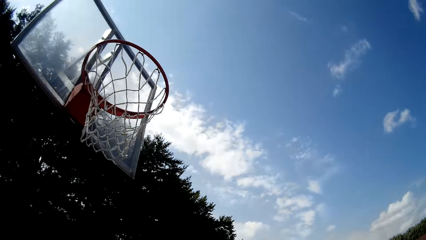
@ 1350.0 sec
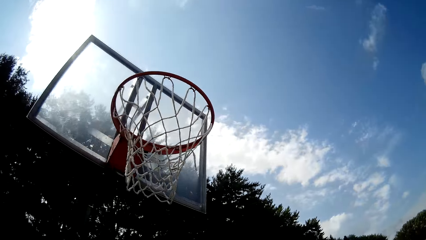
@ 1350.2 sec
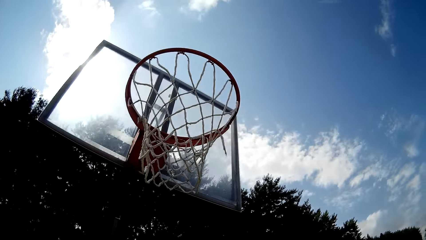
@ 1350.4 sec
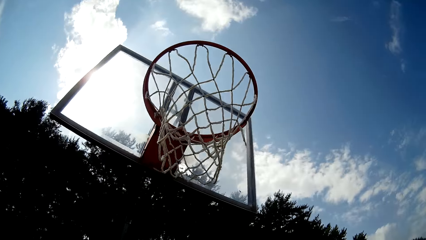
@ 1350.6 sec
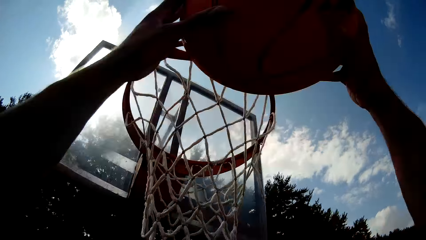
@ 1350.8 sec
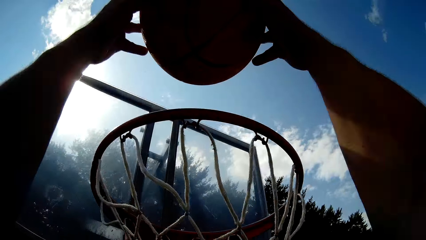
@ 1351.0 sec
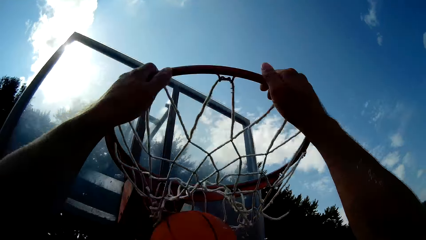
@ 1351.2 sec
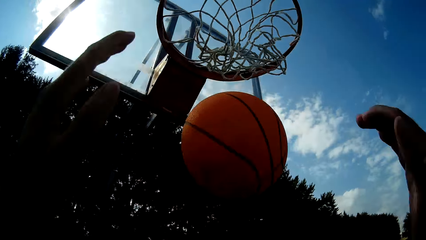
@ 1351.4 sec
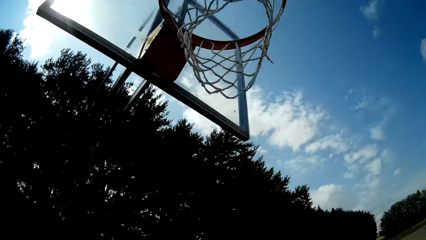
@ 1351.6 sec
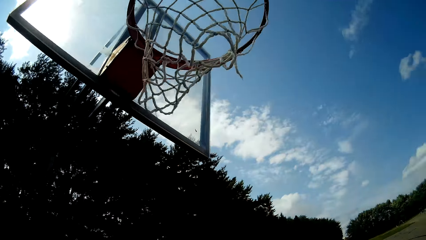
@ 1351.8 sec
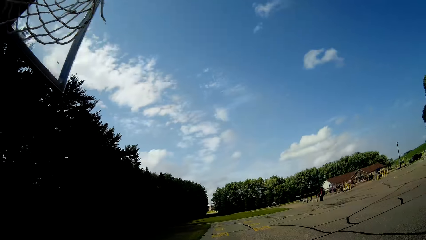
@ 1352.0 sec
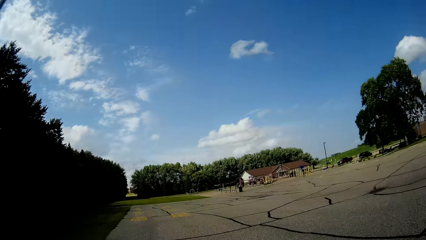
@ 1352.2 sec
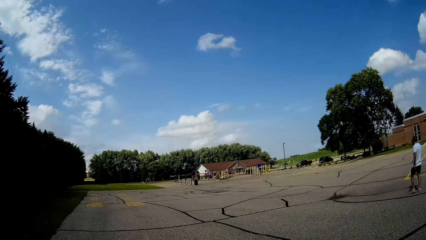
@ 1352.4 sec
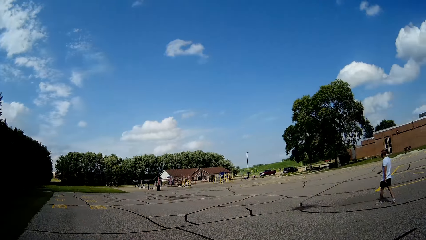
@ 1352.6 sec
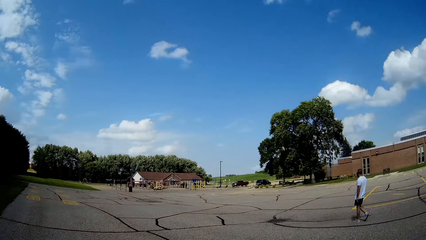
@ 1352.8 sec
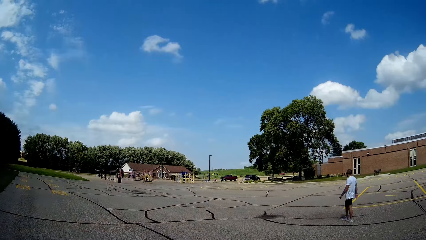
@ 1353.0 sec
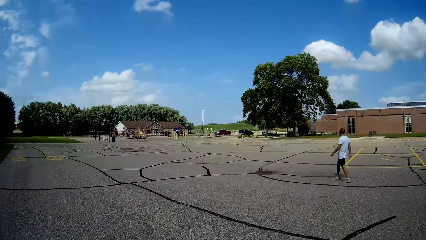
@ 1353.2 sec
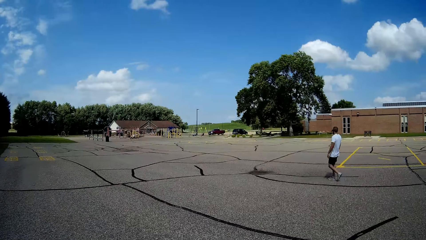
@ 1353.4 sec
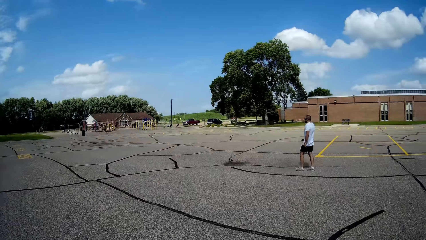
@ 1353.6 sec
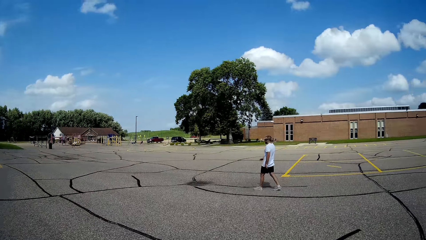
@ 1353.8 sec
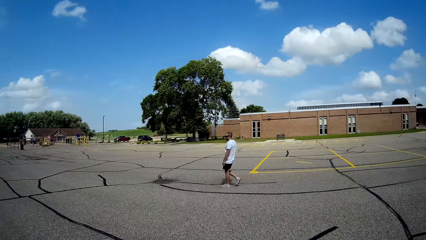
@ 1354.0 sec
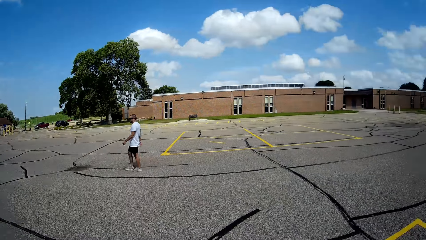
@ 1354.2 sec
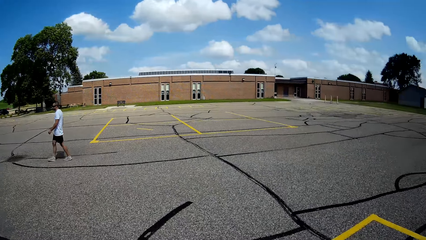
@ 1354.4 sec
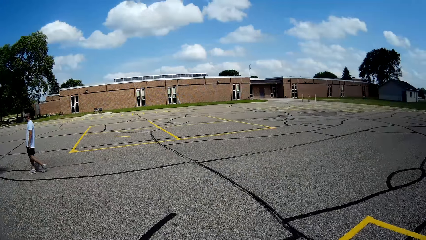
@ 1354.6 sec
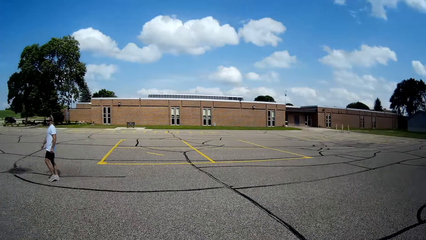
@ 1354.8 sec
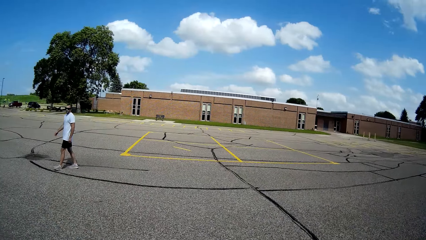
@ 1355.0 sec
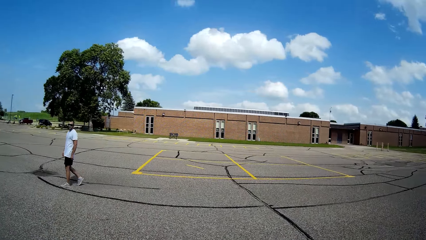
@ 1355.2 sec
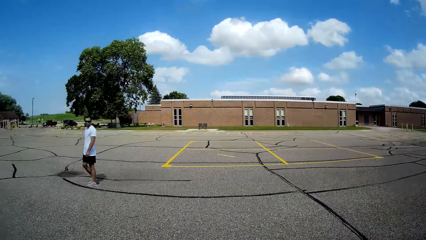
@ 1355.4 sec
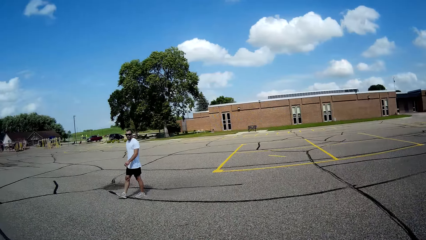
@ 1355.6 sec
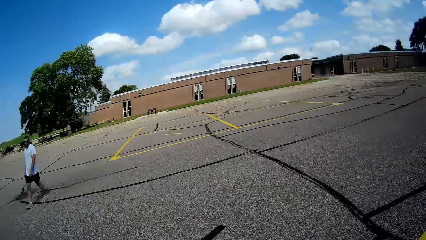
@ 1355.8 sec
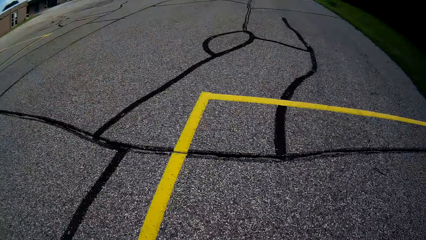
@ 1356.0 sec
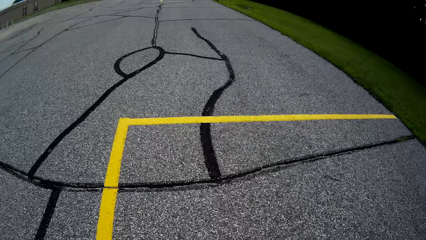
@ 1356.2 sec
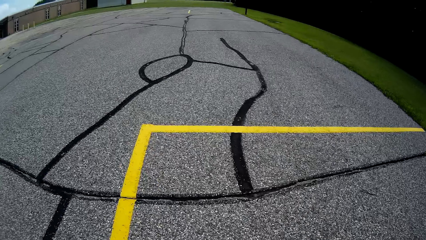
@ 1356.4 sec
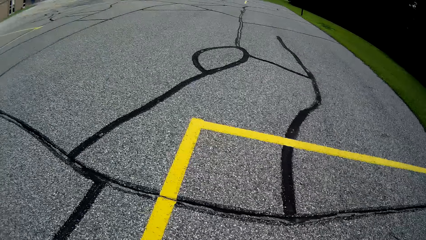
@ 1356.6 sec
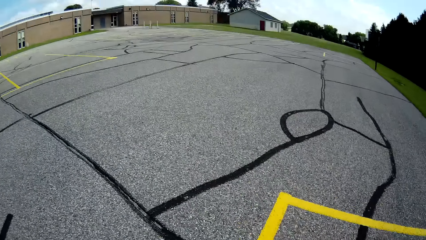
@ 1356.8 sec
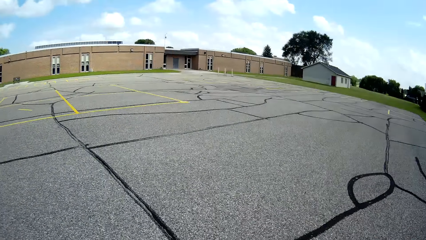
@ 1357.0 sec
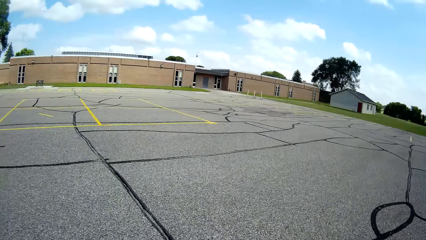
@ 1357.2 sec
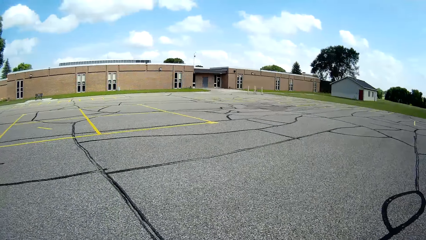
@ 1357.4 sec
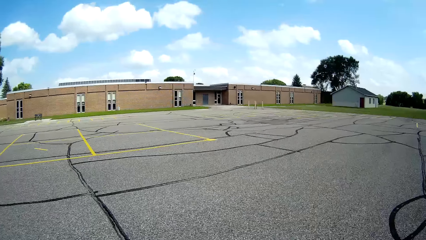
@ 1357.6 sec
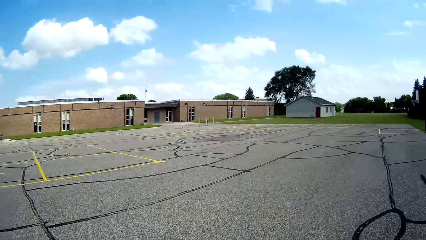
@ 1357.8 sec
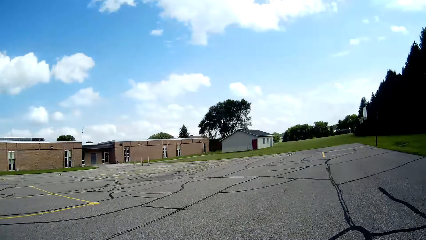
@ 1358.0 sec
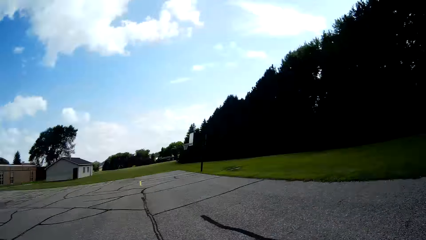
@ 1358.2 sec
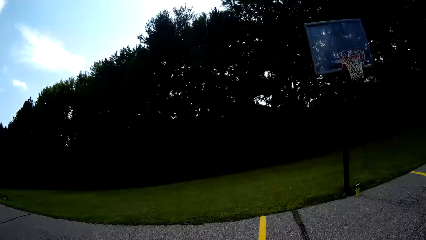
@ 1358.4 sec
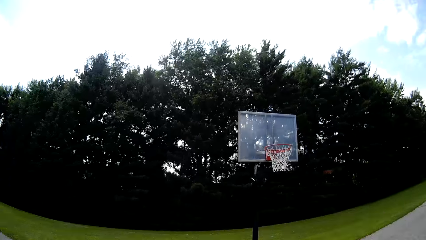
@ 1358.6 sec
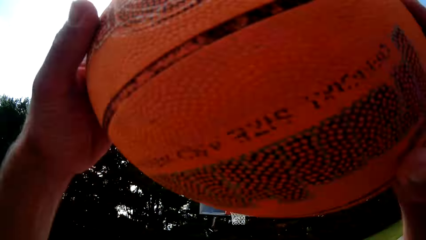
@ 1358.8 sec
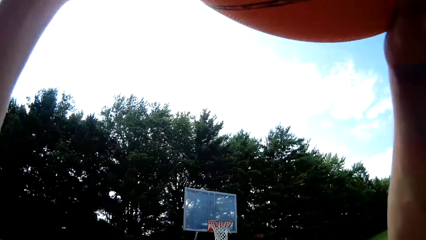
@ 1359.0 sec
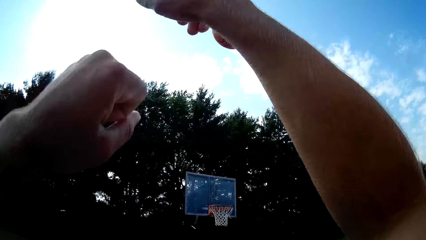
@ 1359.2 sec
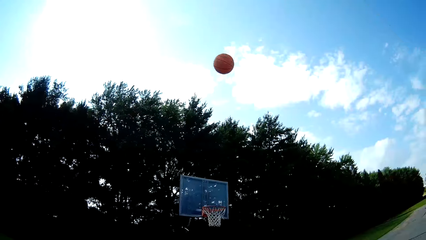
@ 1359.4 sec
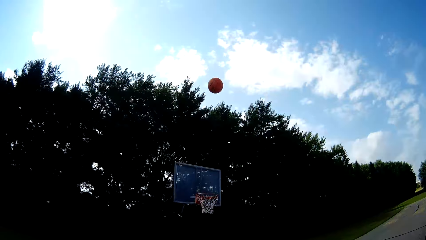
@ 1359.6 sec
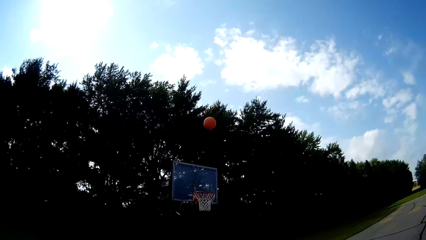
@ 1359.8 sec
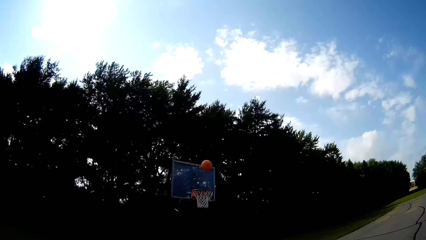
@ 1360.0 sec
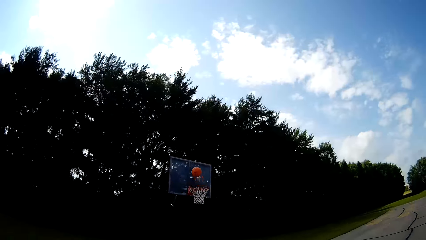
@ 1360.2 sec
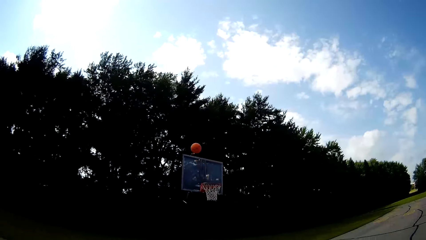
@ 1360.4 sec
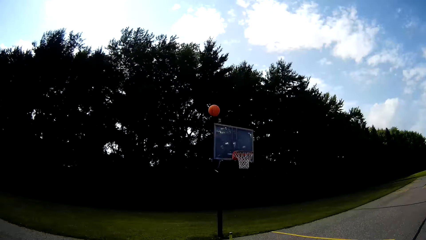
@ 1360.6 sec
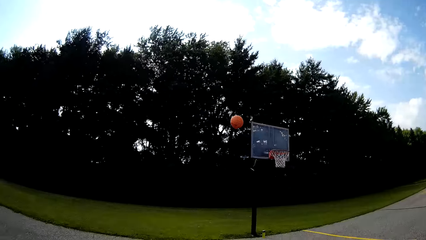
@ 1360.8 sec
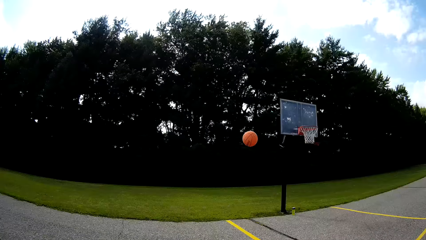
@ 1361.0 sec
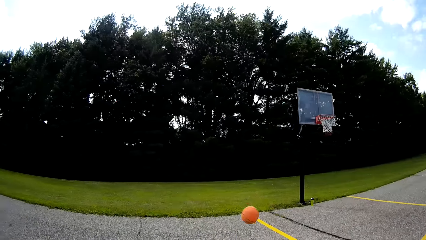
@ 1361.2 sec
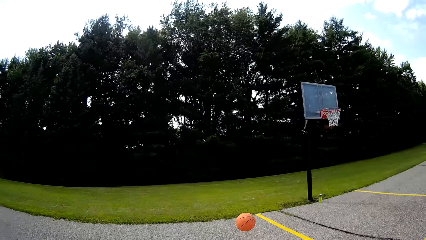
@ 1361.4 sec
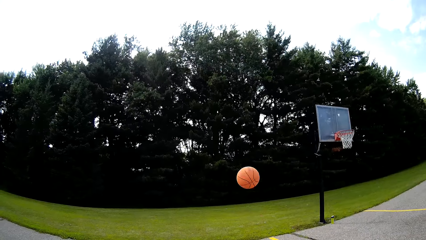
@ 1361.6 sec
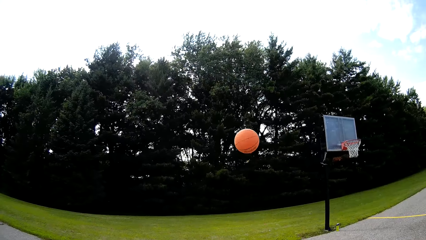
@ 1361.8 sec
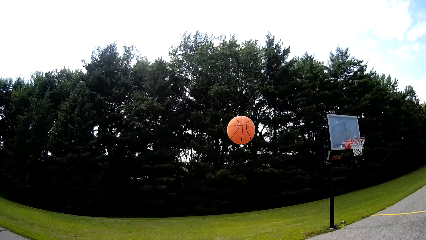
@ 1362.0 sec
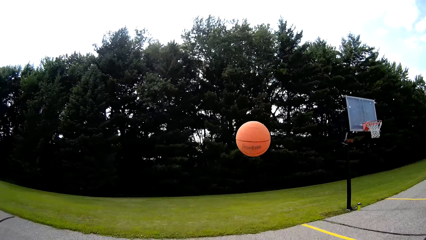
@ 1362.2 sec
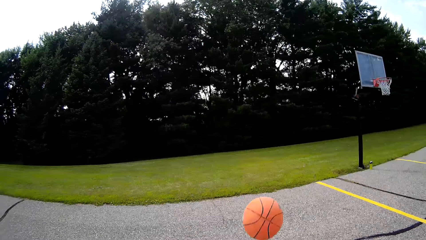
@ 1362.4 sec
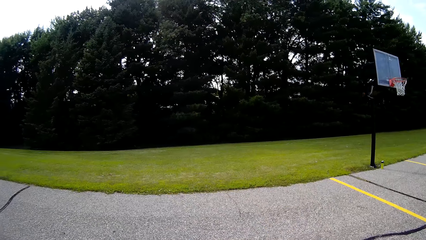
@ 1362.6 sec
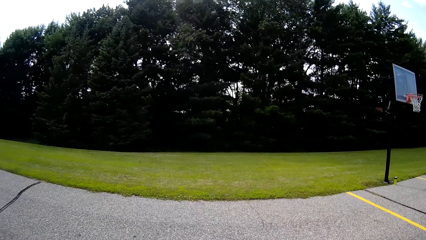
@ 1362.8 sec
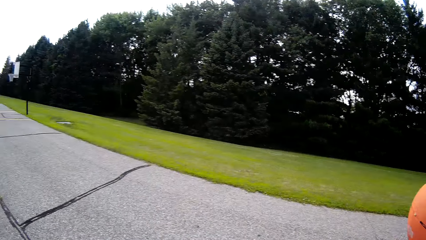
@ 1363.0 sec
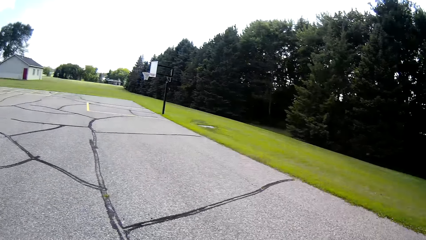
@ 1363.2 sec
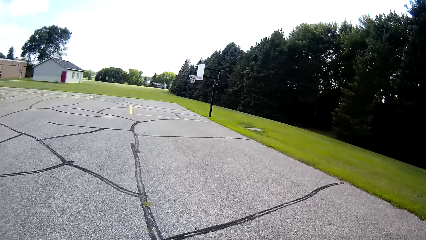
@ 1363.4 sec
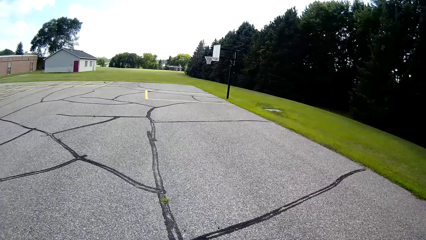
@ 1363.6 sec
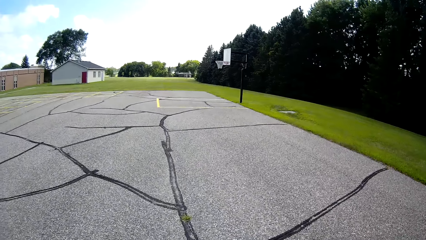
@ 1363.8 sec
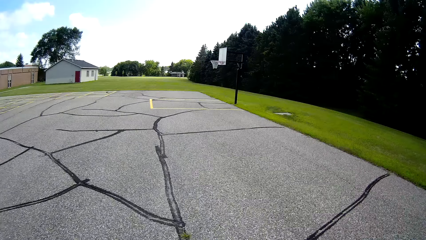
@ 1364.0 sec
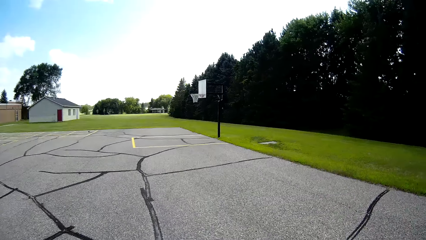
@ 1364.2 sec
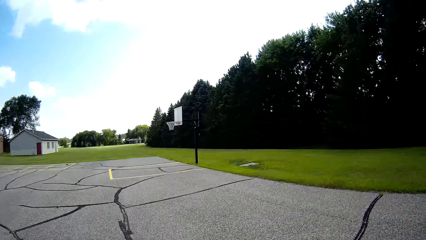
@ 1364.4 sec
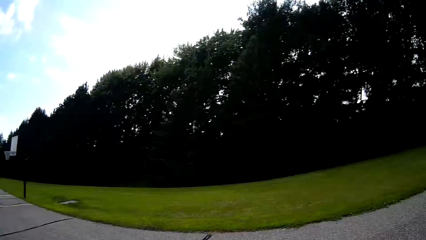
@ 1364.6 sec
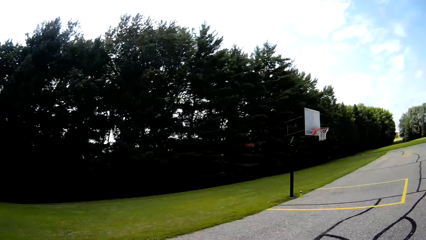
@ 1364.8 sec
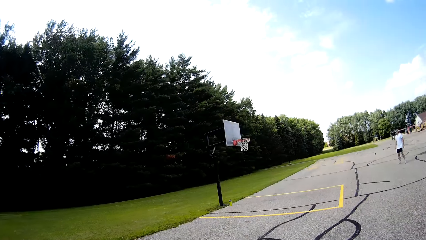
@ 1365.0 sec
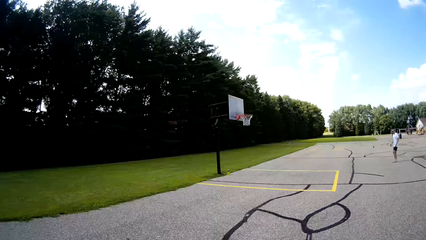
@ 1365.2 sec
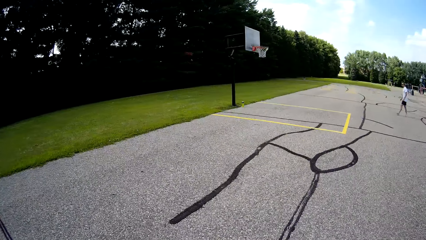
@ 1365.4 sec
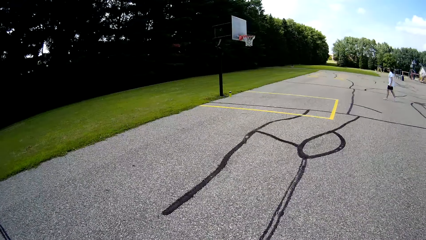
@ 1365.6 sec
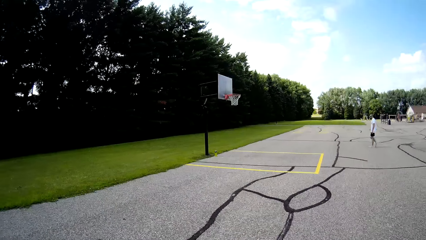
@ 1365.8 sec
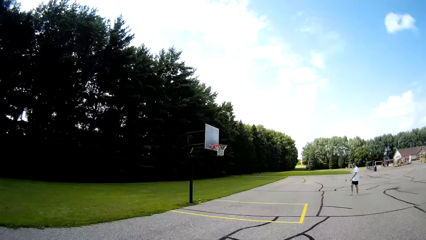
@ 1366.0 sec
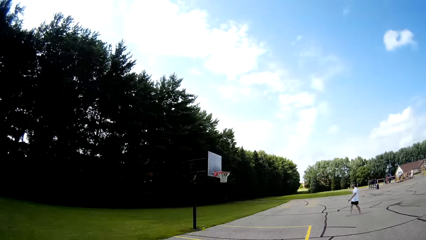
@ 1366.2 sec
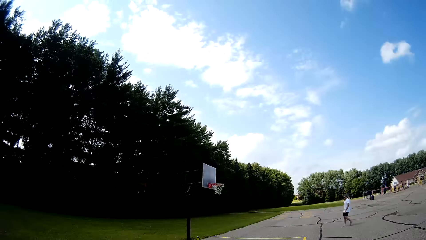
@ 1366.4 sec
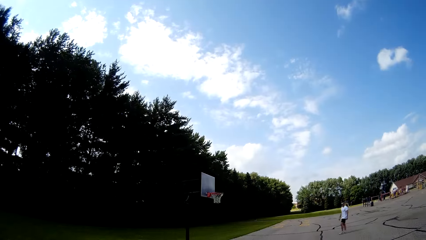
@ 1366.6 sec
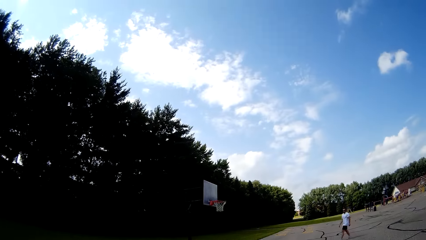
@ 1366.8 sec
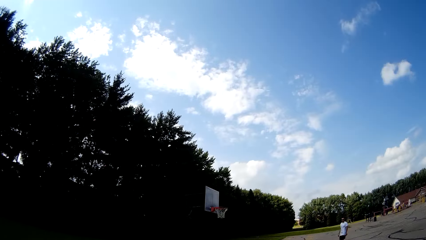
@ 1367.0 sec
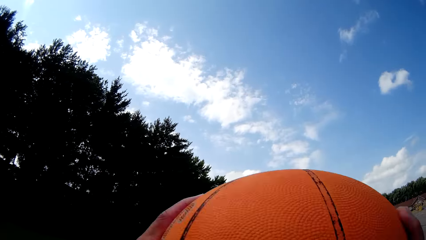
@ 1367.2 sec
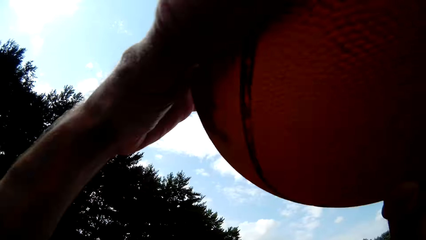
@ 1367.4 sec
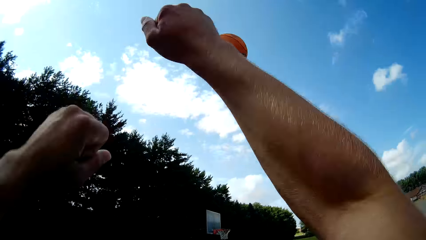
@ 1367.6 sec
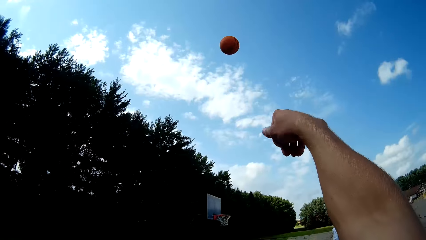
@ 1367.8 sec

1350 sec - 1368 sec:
The camera wearer catches the basketball with his hands. He throws the basketball into the loop with his hands. He catches the basketball with his hands. He bounces the basketball on the floor with his hands. A man walks on the basketball court. The camera wearer throws the basketball toward the rim with his hands. He walks towards the basketball. He catches the basketball with his hands. He talks to the man. He bounces the basketball on the floor with his hands. He looks around.
